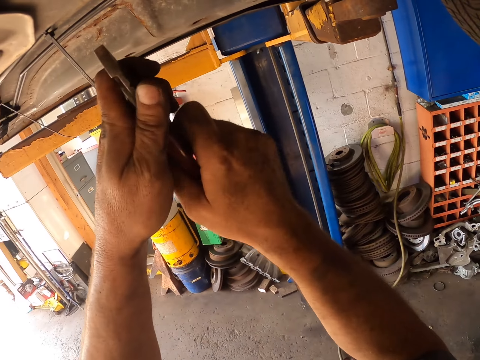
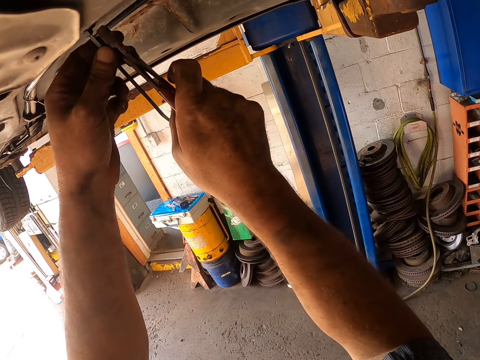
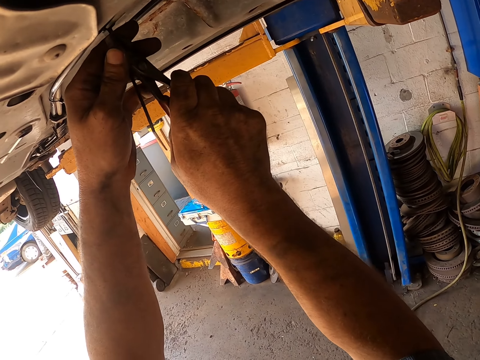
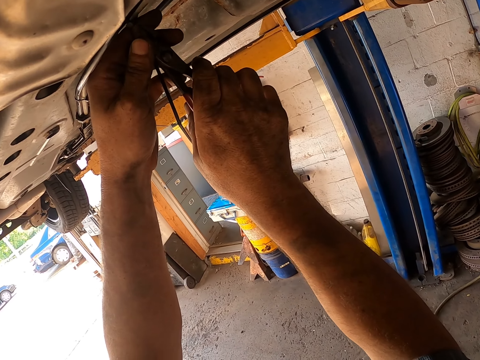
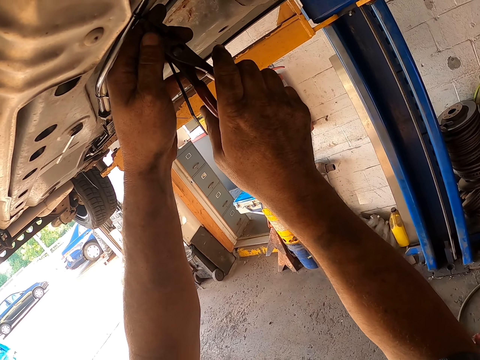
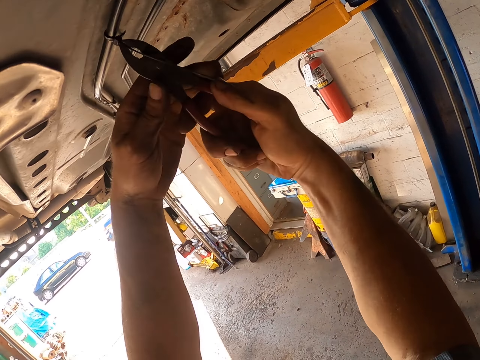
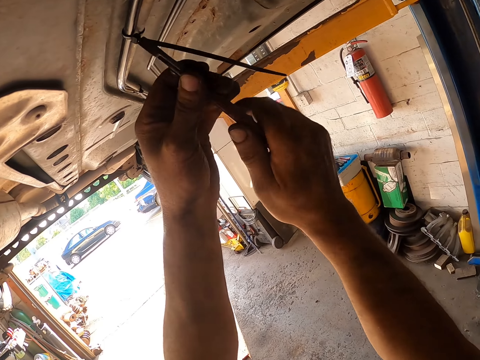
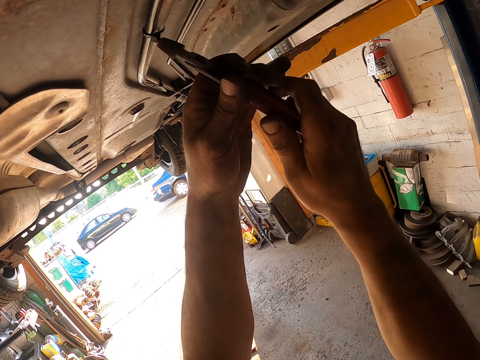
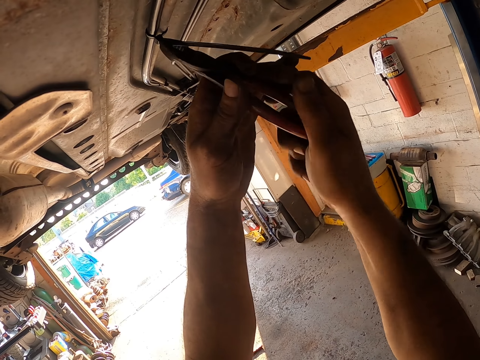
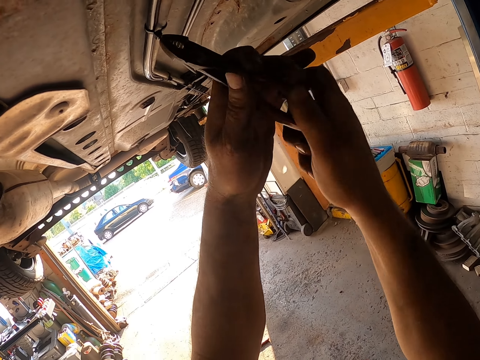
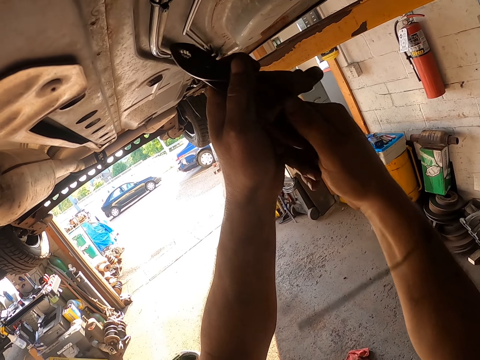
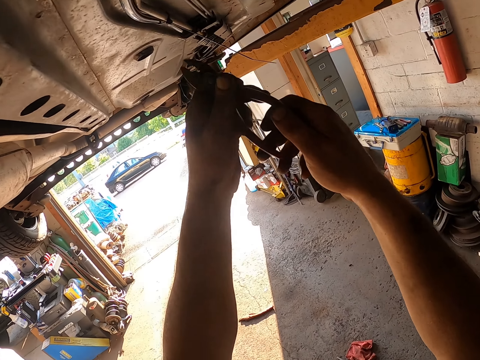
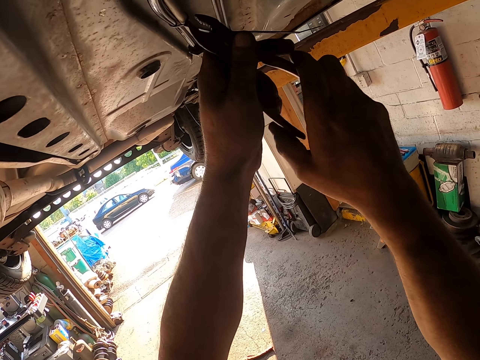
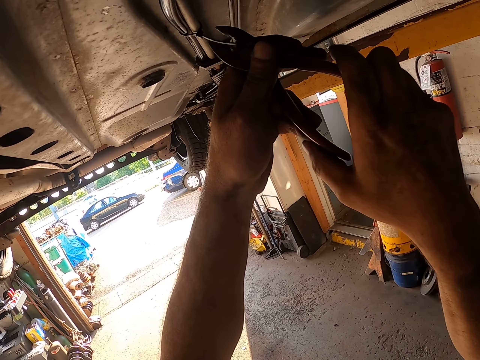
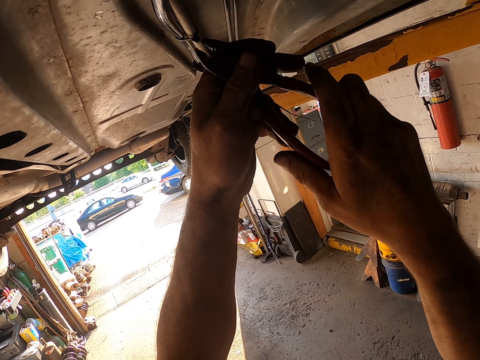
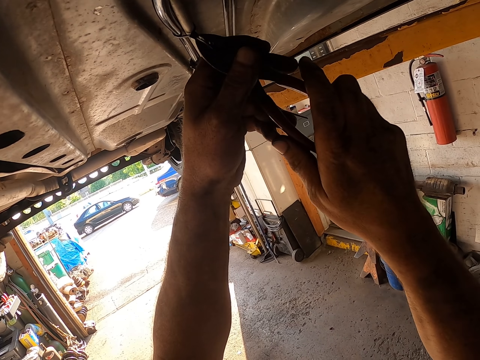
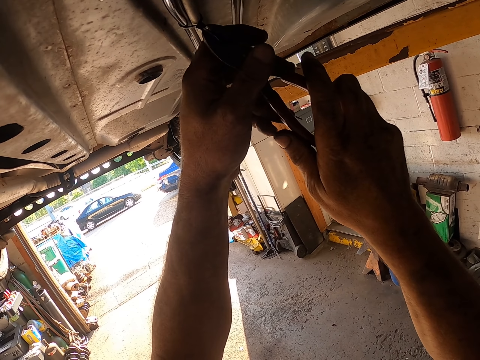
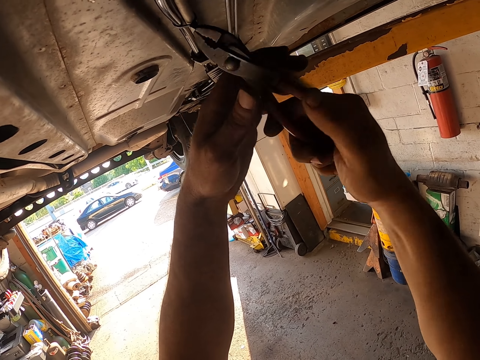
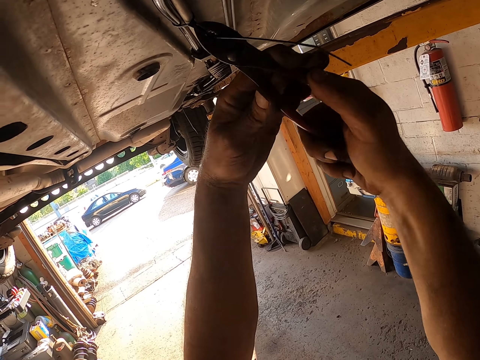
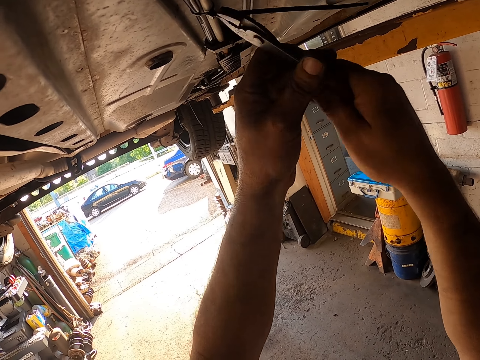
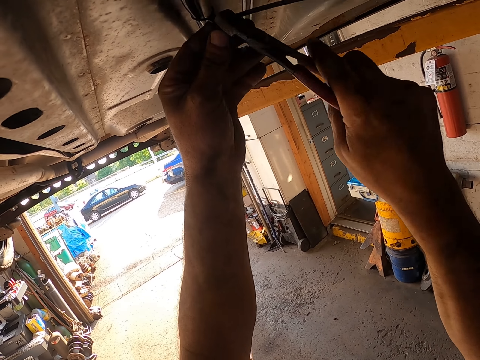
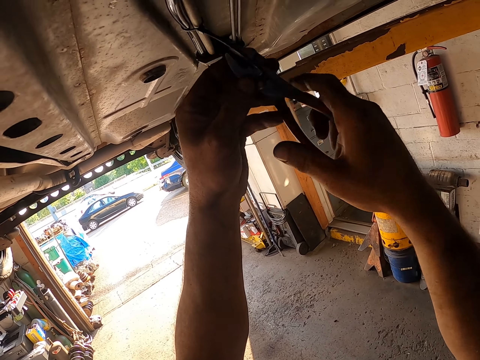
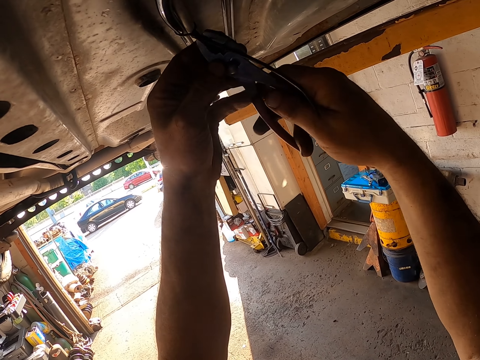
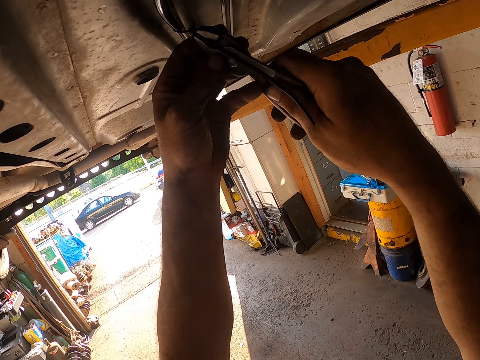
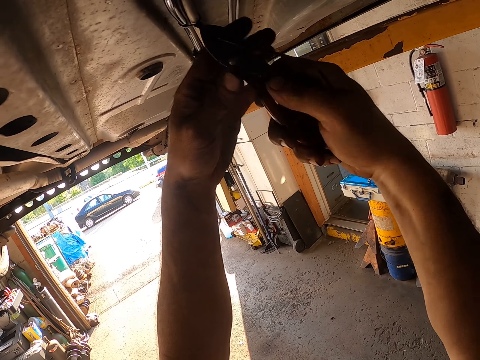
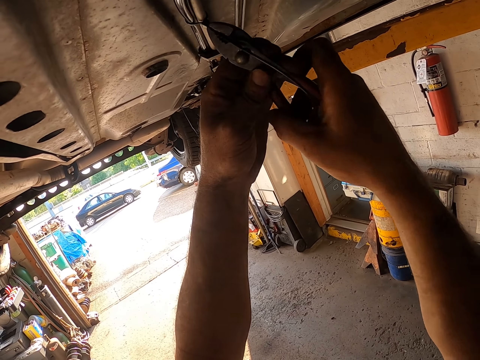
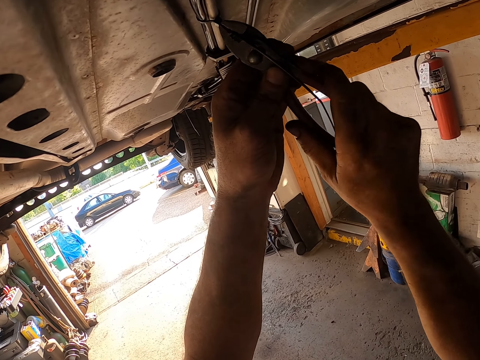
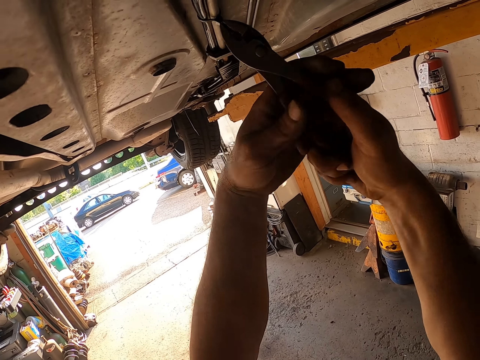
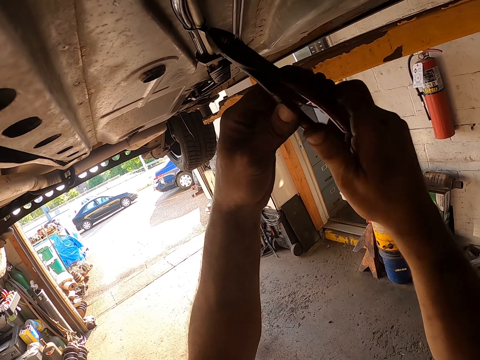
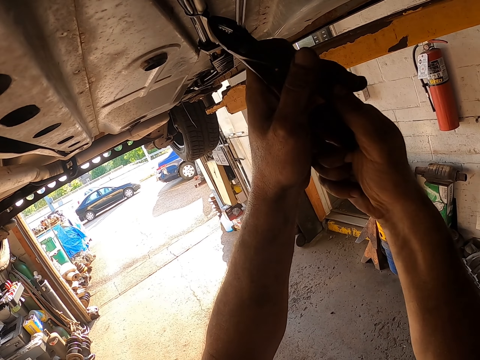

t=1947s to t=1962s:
The camera wearer exchanges the pliers to the other hand. They twist a cable tie. They twist the cable tie again. They hold the cable tie. They twist the cable tie.

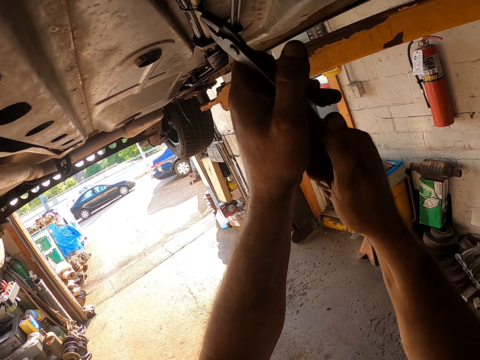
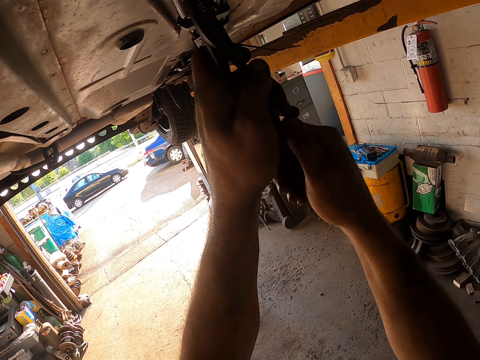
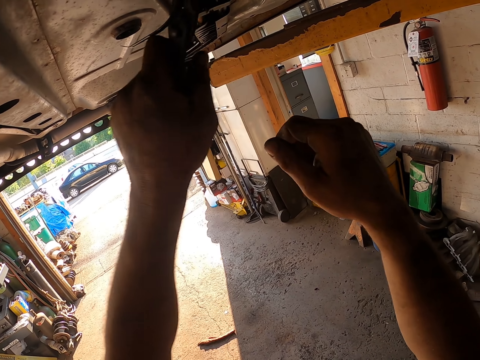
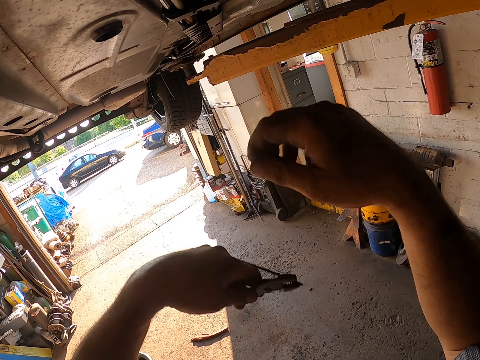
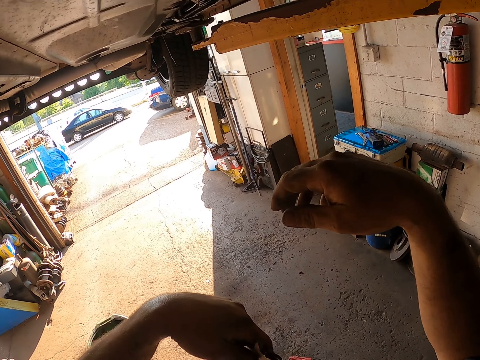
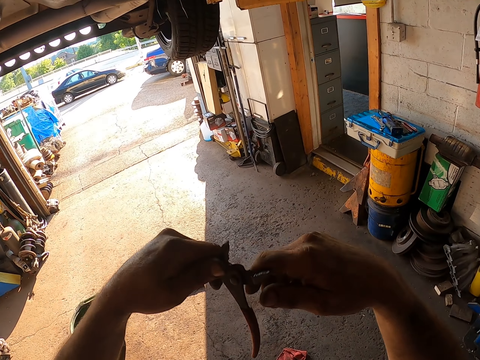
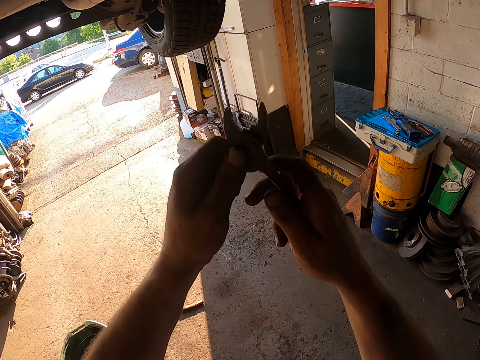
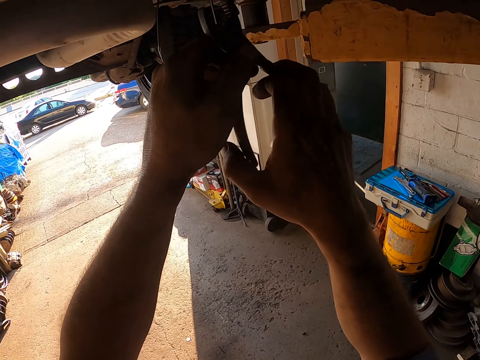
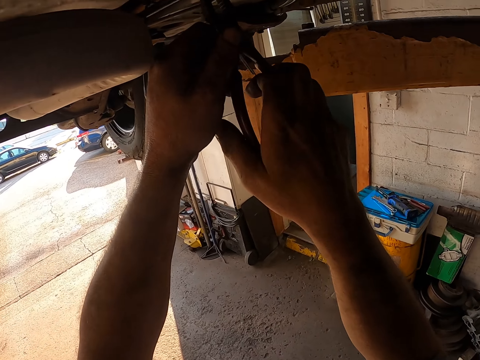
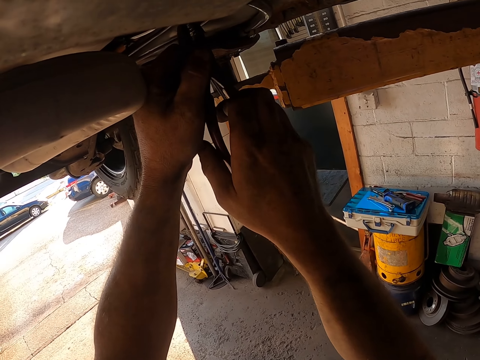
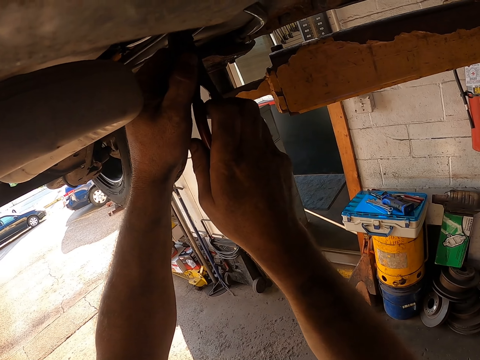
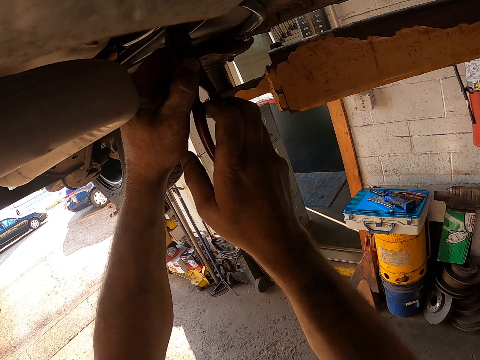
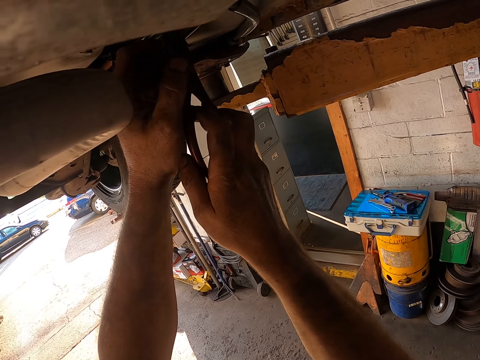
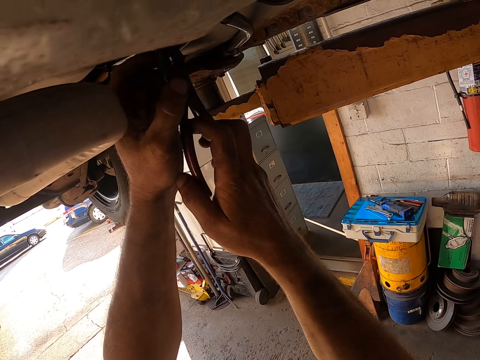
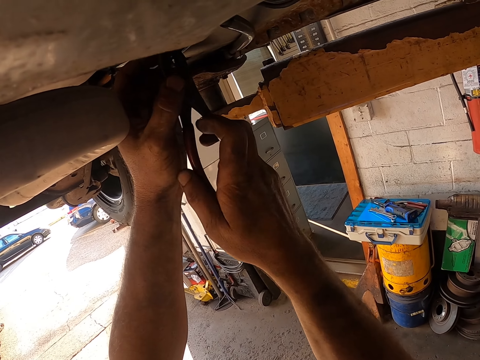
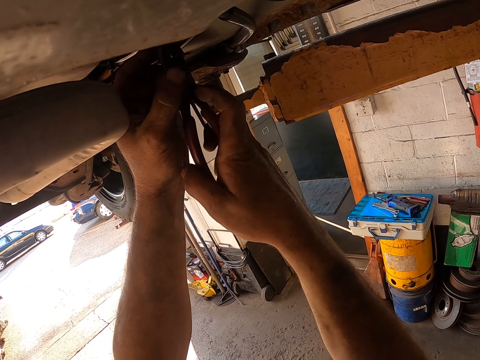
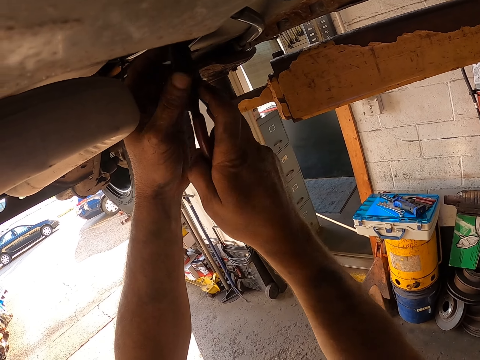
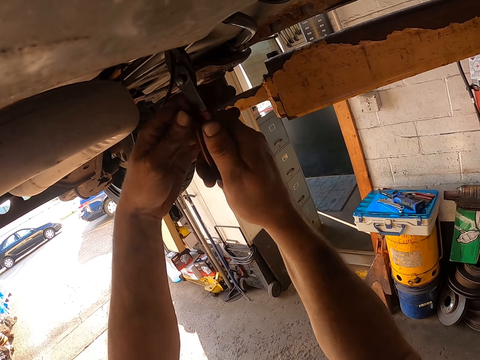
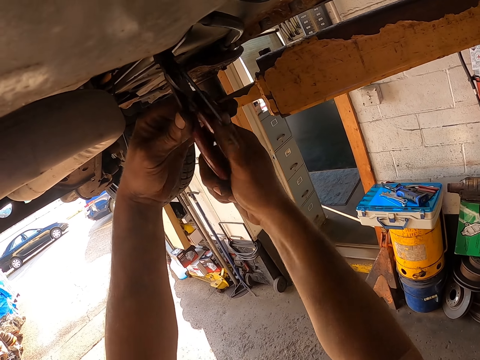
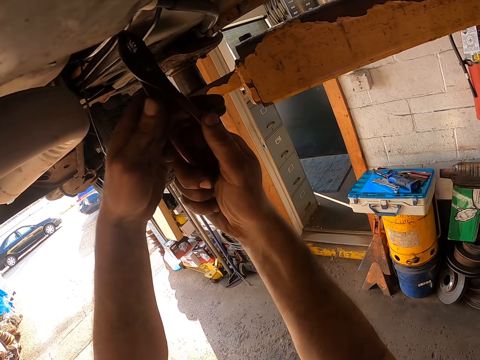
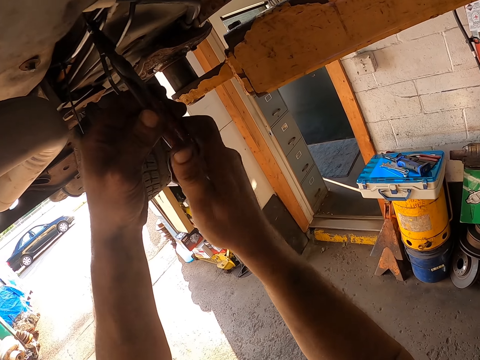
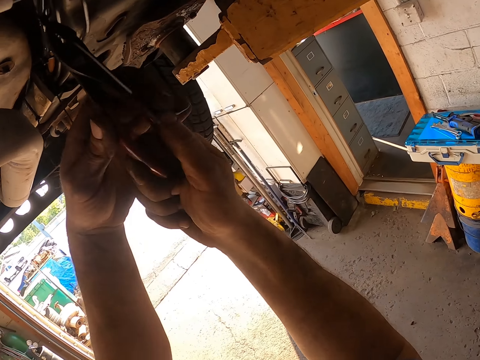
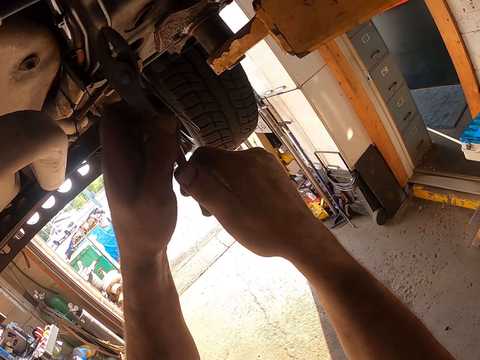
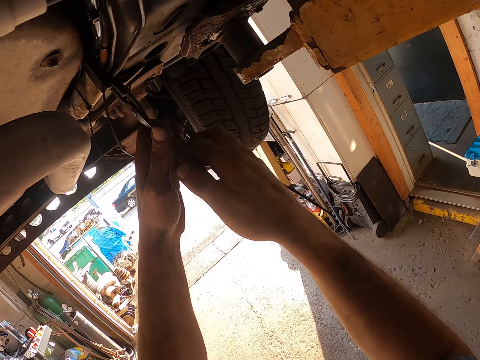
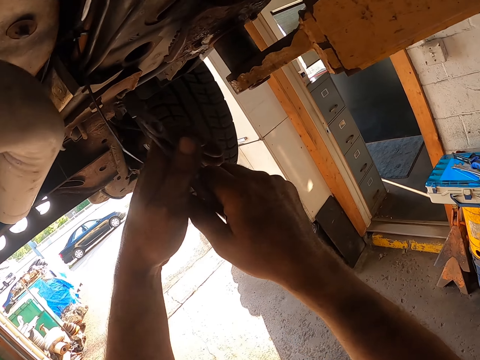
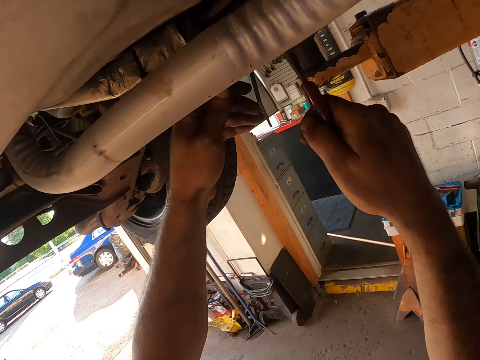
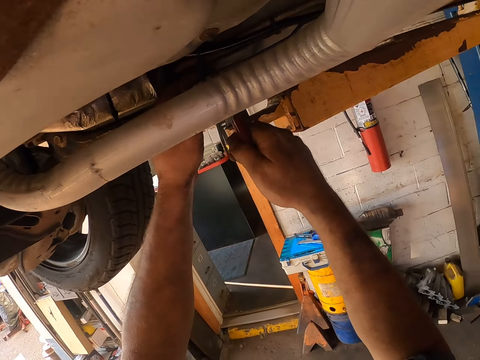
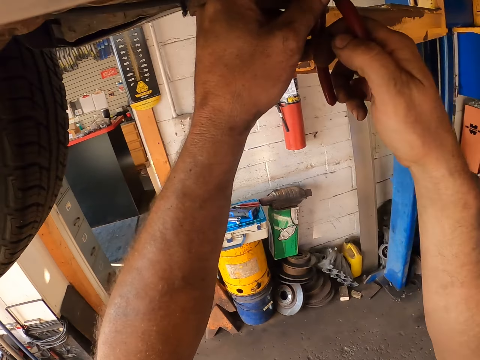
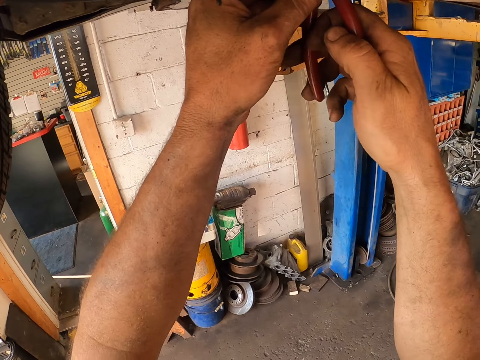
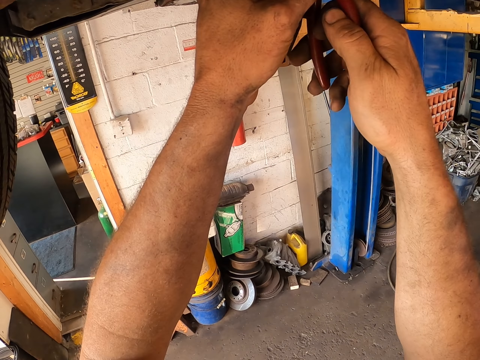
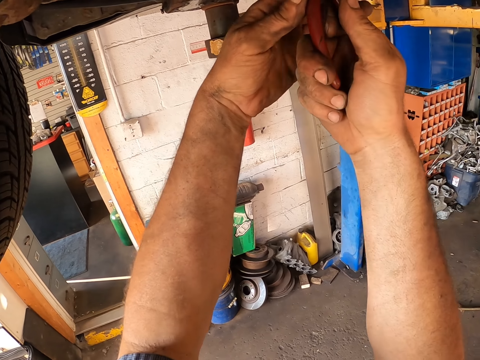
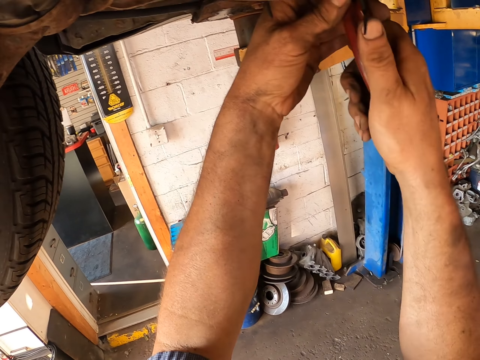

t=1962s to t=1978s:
The camera wearer lowers the pliers. They hold the pliers with the other hand. They twist the cable tie. They twist the cable tie again.
